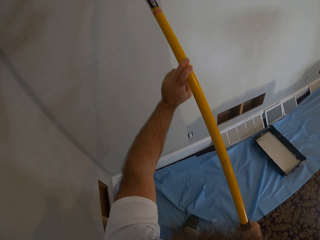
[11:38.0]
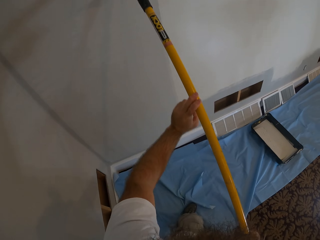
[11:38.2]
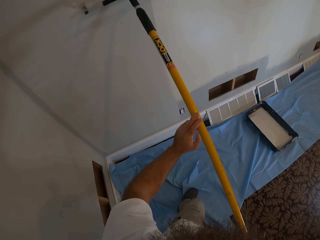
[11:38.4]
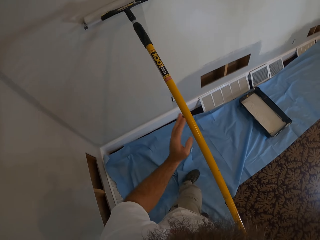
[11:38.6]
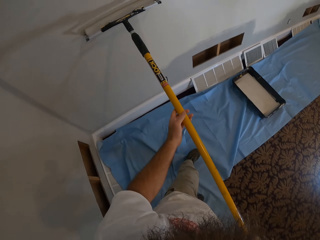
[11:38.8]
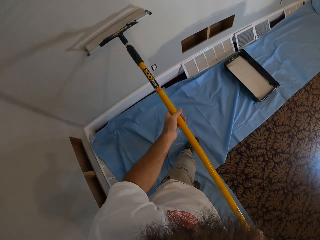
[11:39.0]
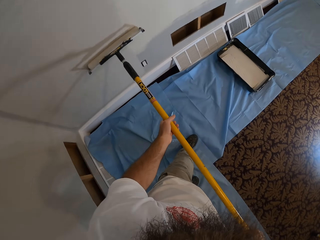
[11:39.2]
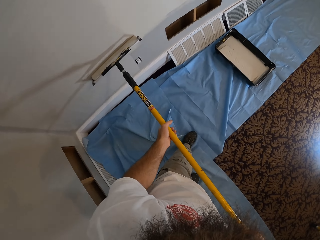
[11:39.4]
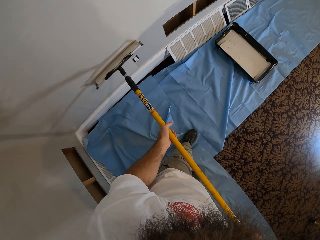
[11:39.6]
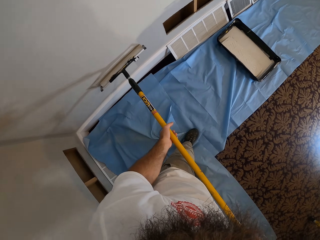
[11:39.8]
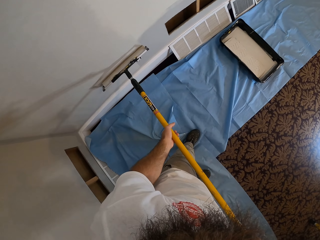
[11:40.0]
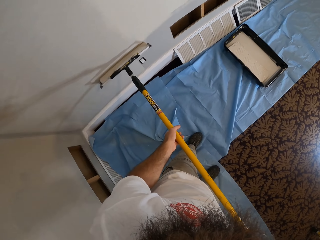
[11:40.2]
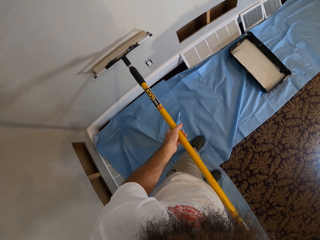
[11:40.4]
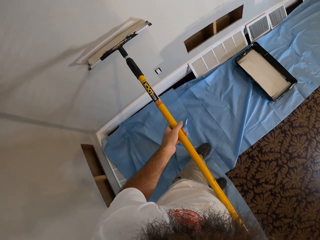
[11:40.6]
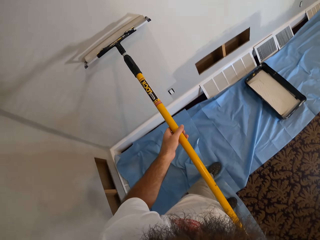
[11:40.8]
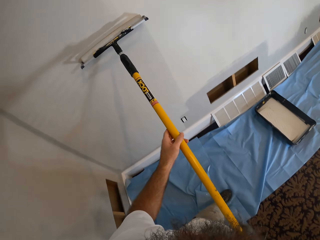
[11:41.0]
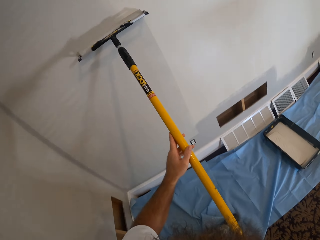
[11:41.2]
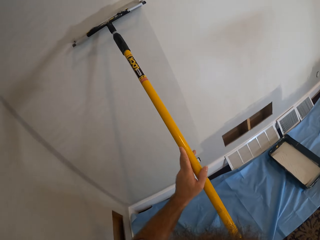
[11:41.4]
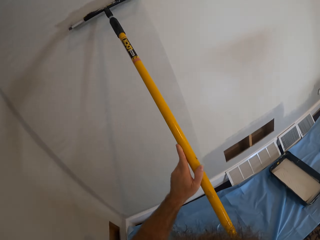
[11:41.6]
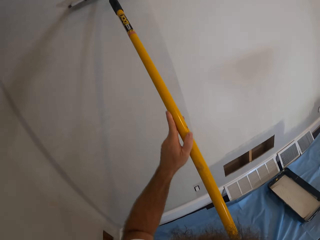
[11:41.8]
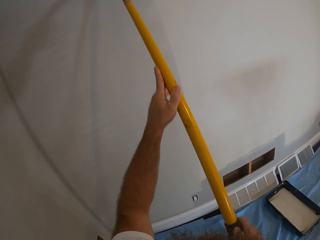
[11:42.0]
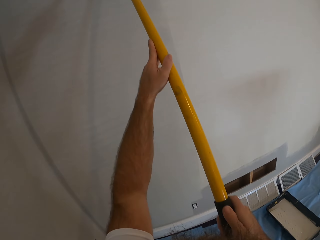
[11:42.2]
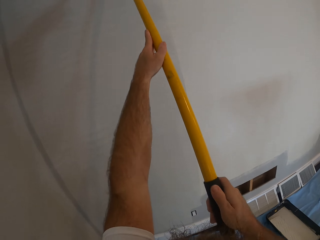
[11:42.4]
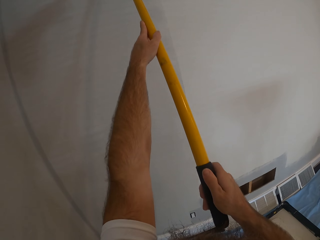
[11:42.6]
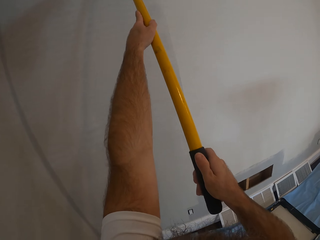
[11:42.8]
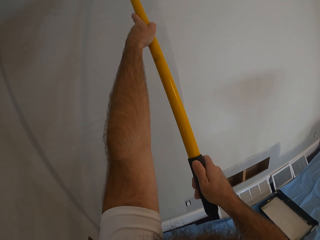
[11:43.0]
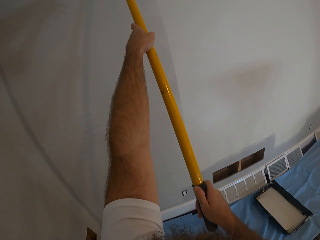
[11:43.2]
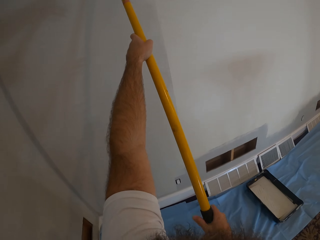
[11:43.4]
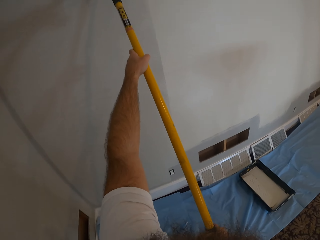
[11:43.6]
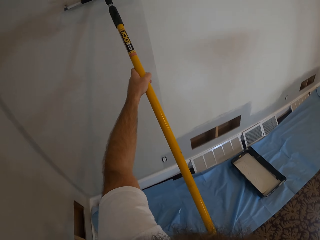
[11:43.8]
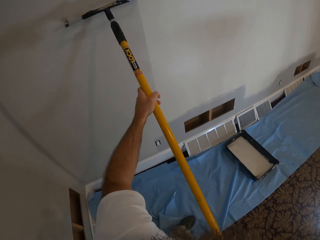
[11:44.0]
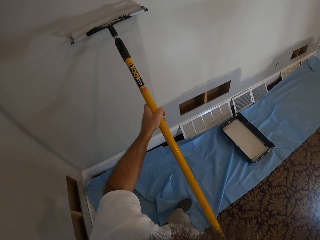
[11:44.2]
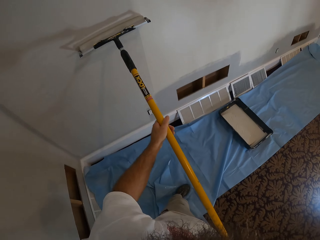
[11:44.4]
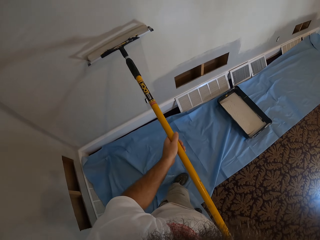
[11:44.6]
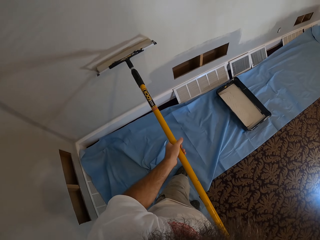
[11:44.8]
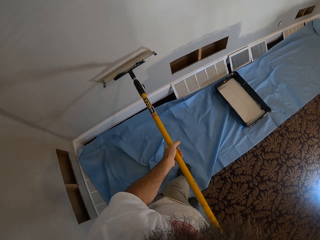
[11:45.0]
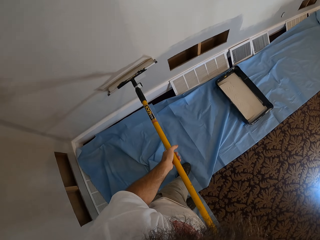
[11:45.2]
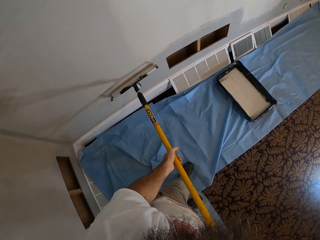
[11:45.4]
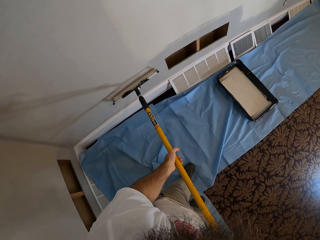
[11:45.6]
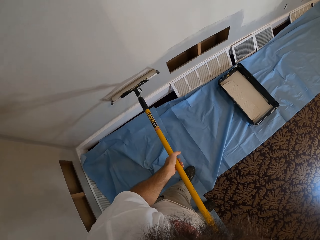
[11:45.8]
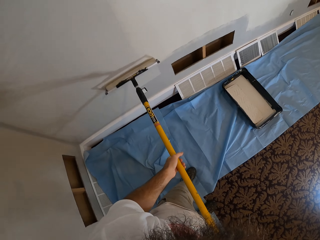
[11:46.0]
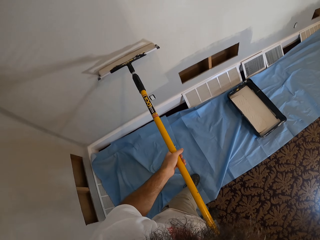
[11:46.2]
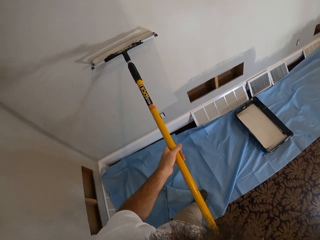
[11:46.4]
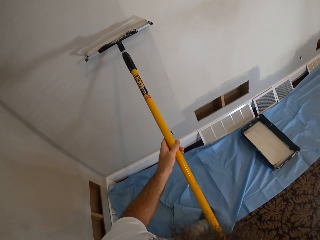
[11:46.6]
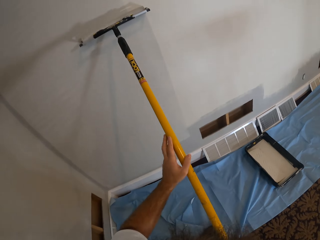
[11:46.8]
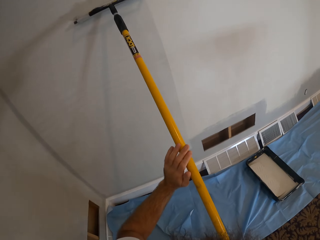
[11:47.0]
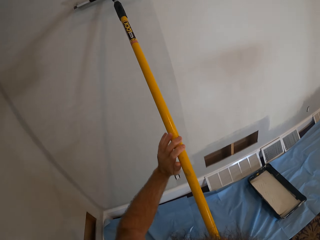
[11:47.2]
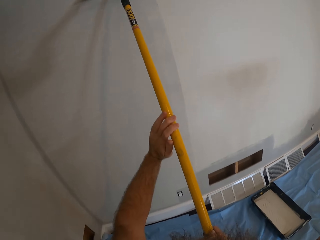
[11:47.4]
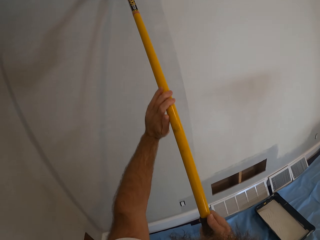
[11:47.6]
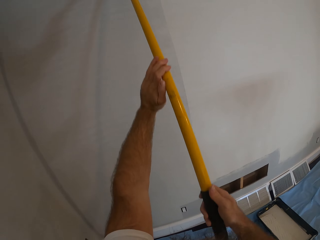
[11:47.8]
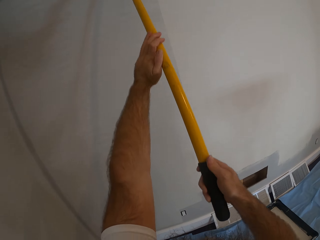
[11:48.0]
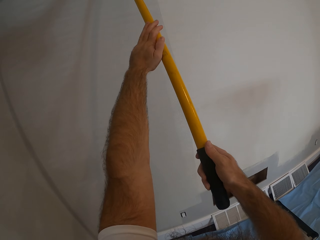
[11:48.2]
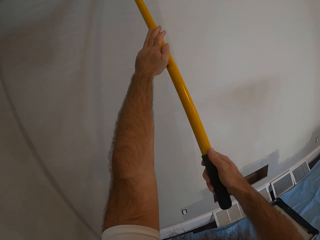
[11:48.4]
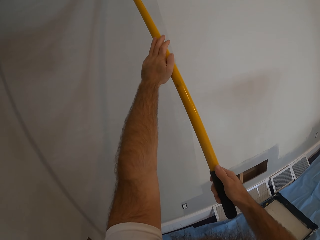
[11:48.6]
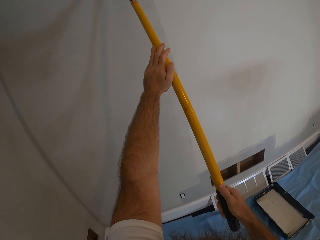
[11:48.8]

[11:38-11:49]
The camera wearer paints the wall with a roller. They paint the wall with the roller again.

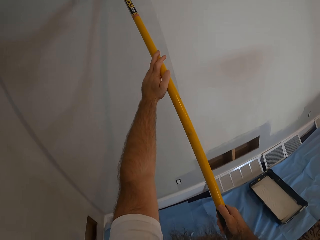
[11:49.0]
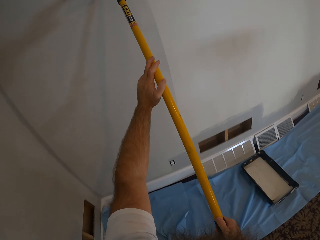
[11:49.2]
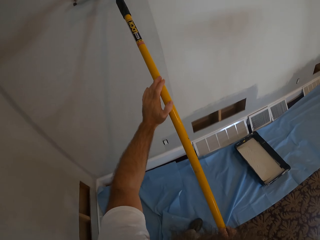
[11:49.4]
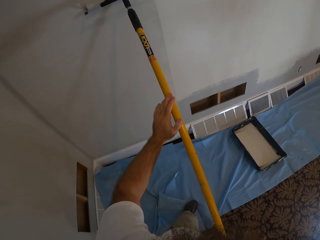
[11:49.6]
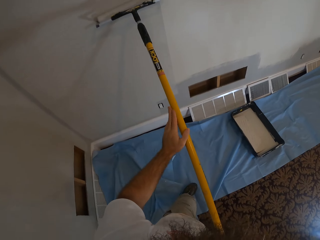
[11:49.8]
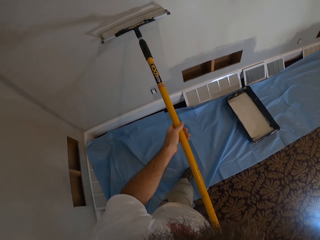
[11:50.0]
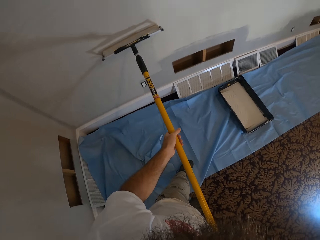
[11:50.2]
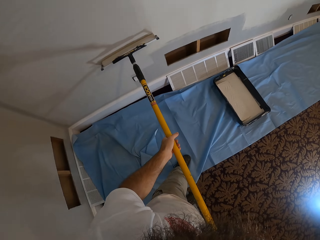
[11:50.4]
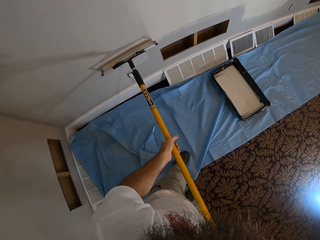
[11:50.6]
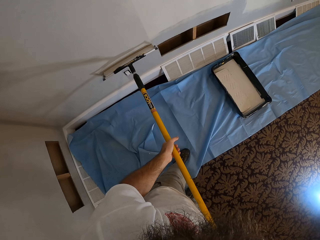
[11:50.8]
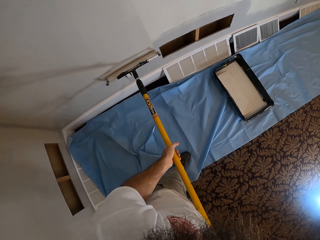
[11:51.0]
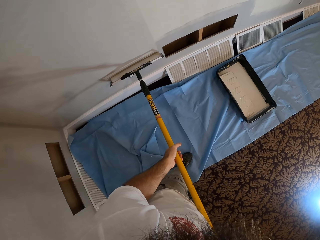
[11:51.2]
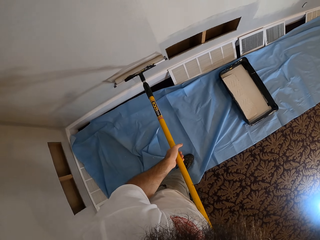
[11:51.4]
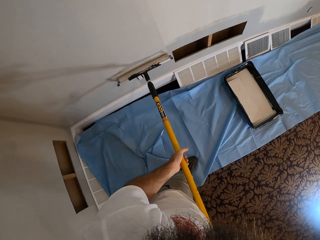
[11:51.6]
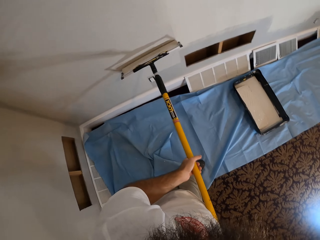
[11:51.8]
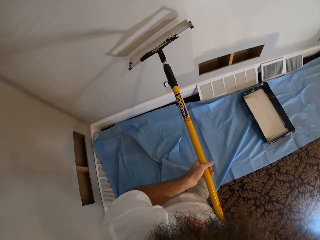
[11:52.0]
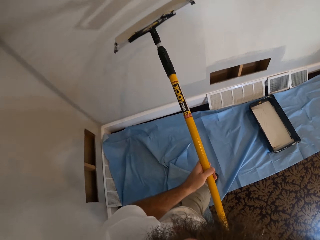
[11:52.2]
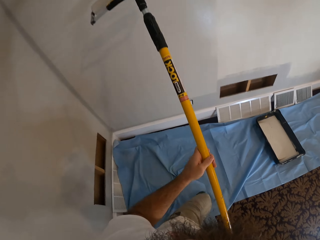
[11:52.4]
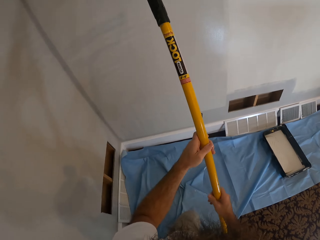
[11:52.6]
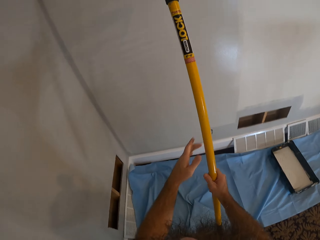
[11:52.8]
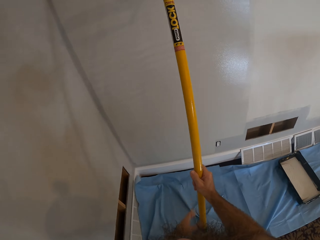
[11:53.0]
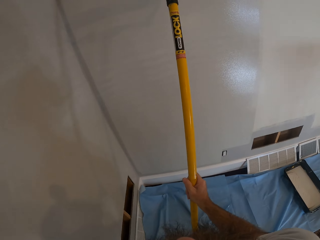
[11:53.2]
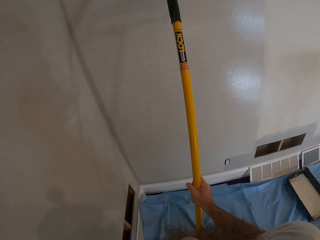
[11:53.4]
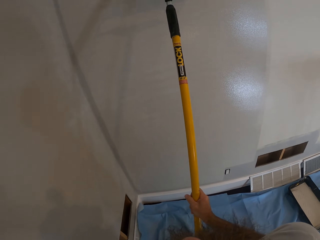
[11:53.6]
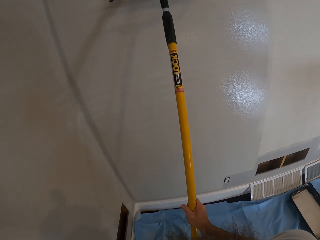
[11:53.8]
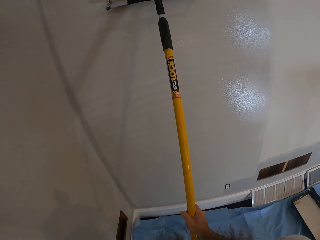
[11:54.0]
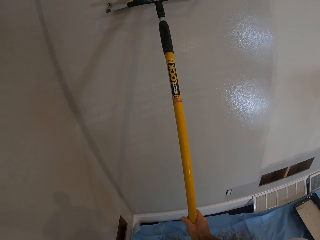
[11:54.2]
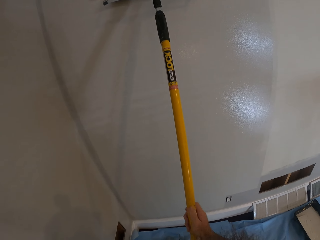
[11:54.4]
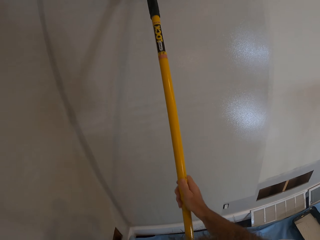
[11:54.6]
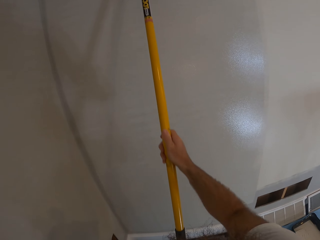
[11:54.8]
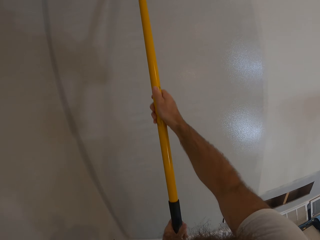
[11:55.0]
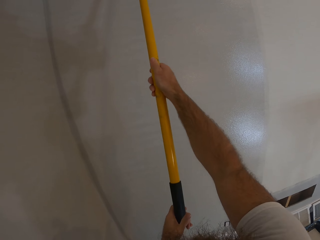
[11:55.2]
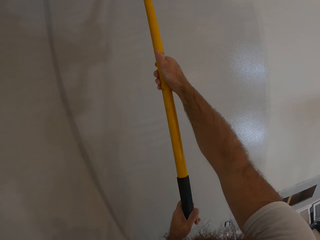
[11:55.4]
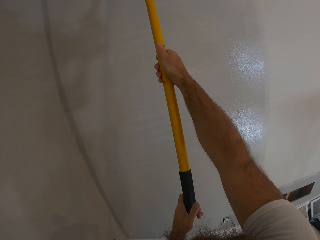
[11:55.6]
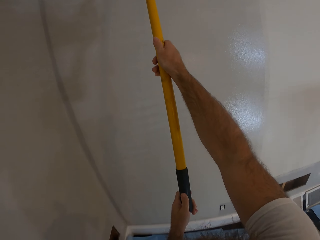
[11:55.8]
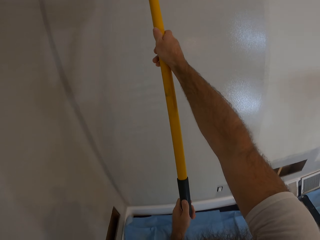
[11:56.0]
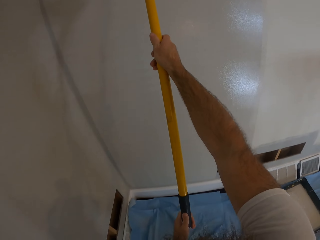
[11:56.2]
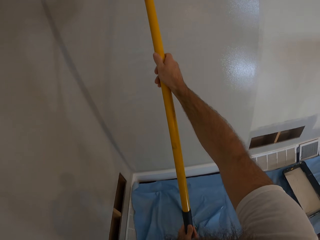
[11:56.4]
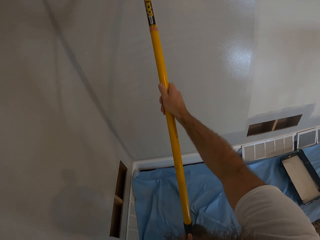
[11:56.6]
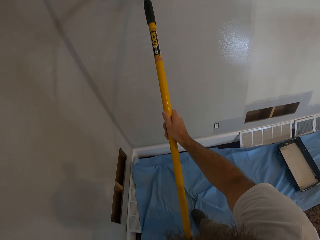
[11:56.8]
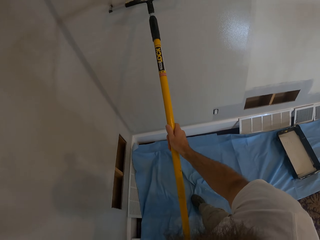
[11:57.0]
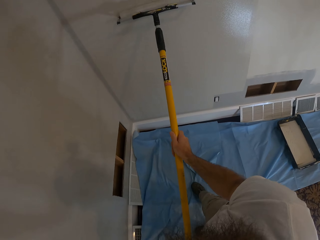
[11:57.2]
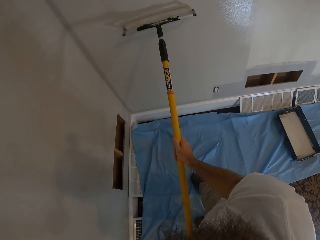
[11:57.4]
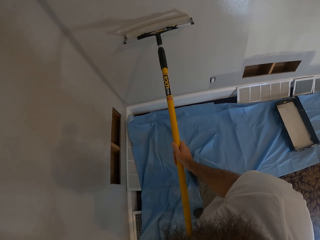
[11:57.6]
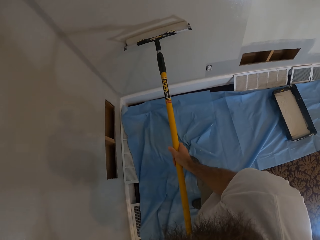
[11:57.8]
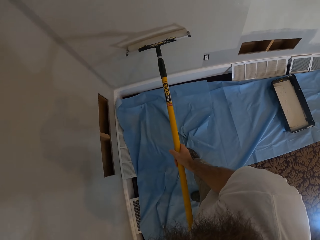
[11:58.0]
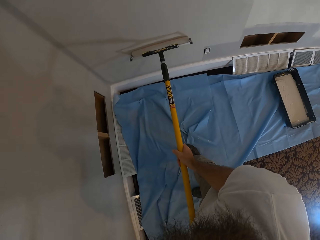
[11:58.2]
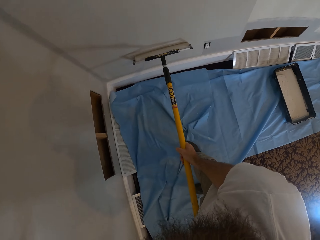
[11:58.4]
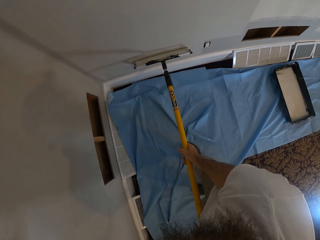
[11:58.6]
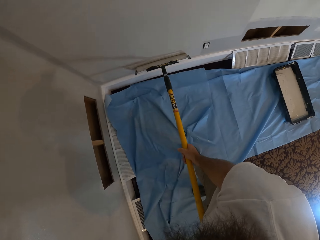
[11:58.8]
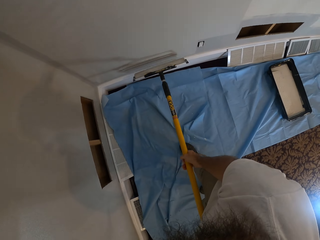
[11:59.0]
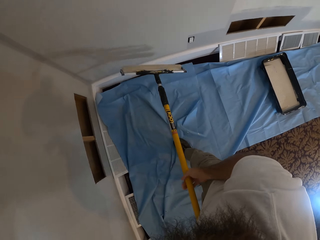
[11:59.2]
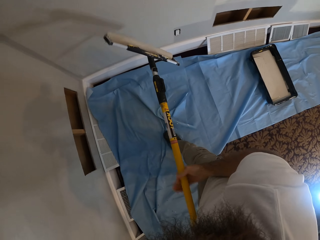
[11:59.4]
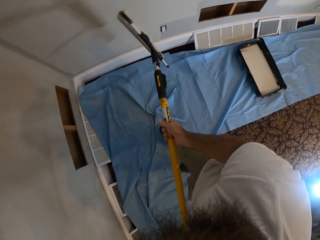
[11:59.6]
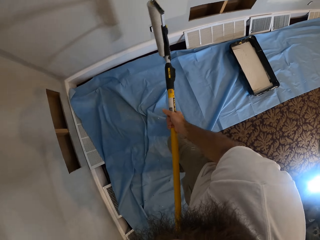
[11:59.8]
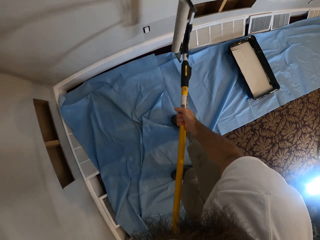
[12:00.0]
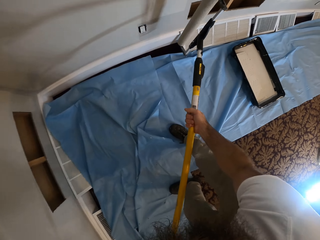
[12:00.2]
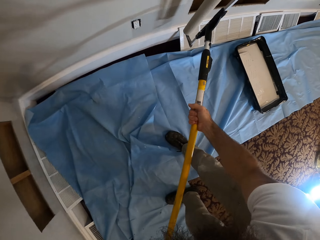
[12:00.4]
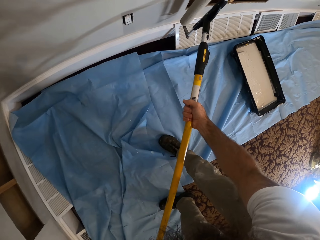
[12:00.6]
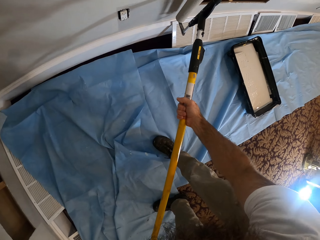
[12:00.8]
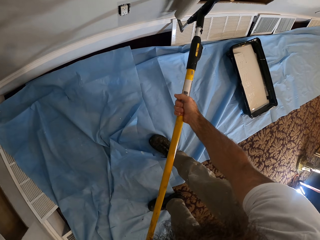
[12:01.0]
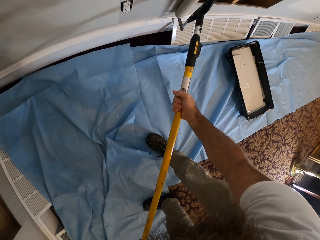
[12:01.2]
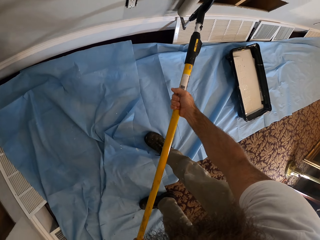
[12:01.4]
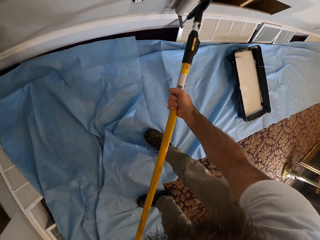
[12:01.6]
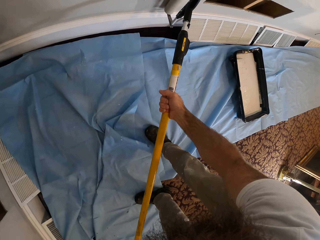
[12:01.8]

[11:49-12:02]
The camera wearer paints the wall with a roller. They paint the wall with the roller again.
